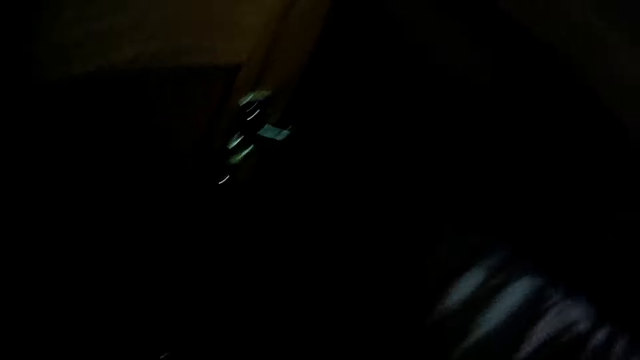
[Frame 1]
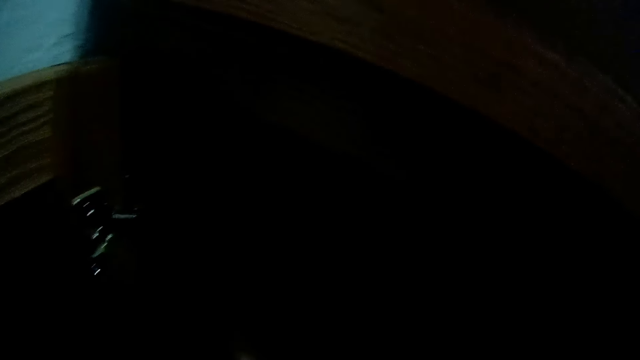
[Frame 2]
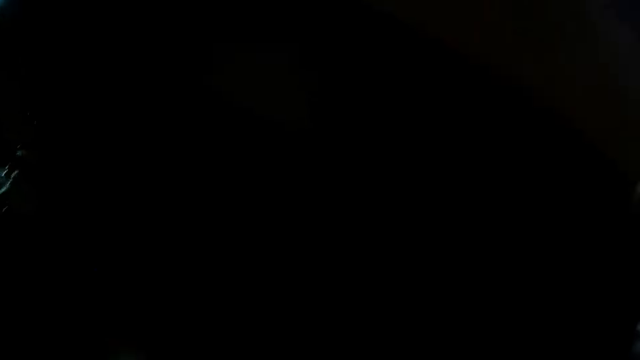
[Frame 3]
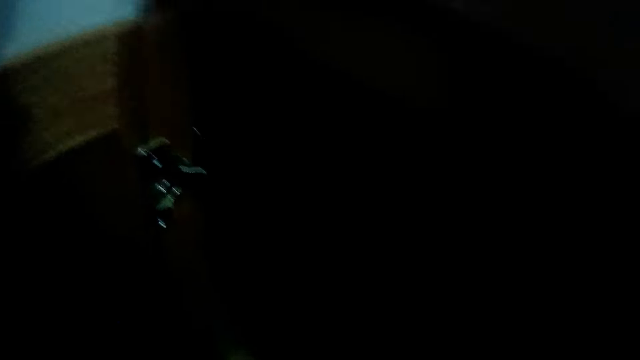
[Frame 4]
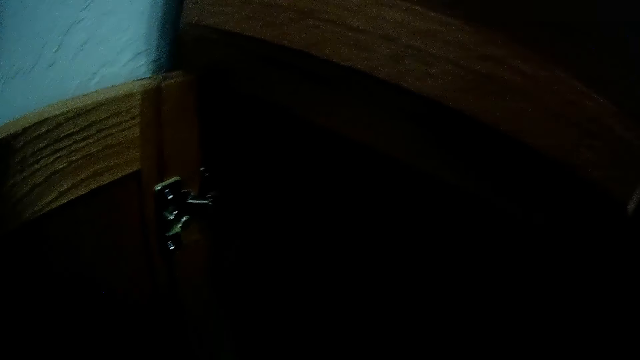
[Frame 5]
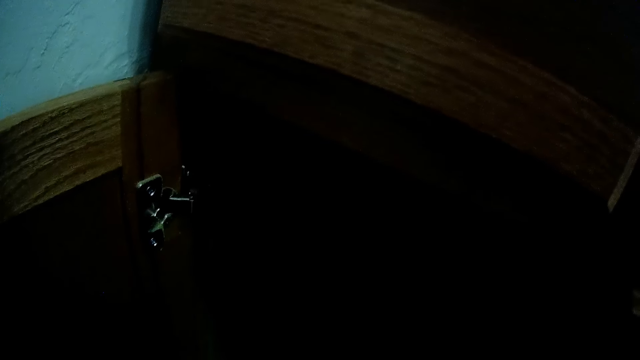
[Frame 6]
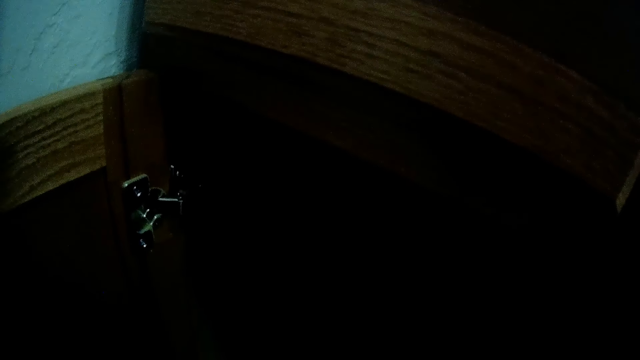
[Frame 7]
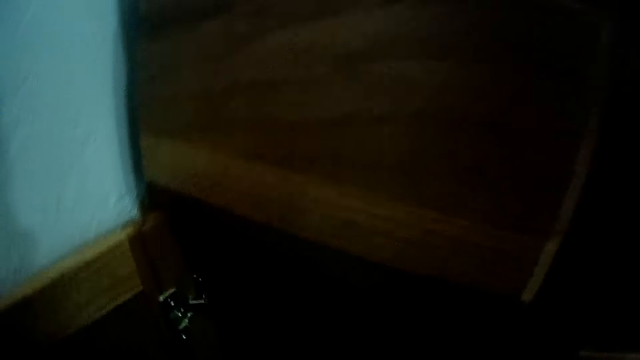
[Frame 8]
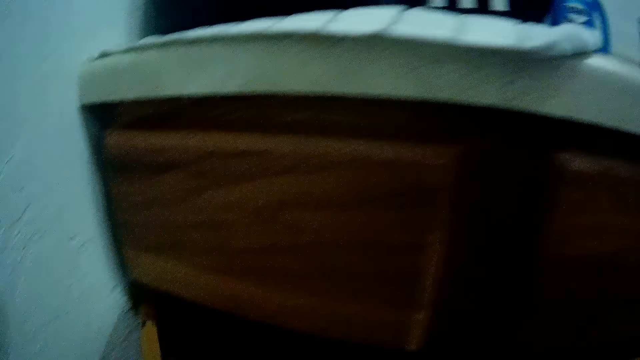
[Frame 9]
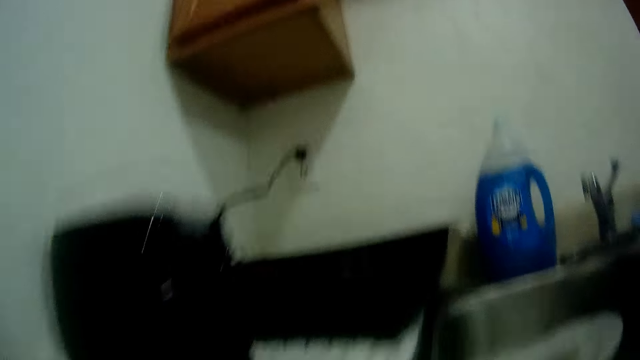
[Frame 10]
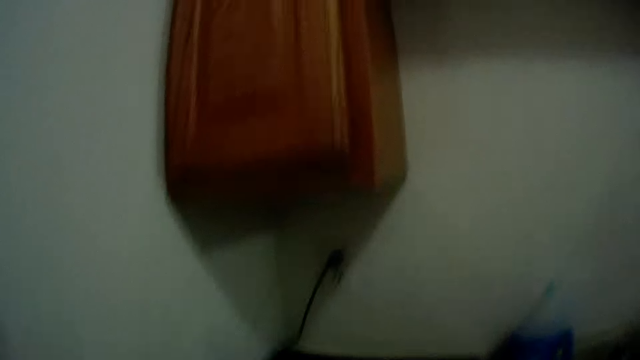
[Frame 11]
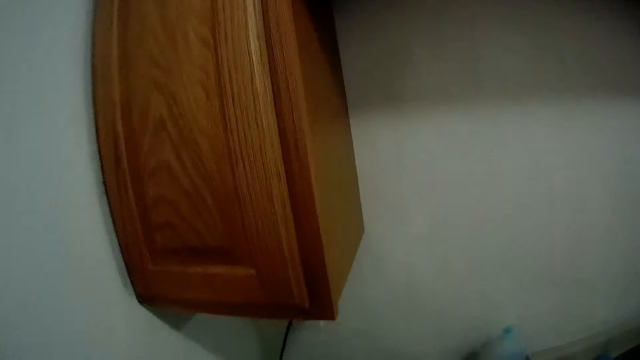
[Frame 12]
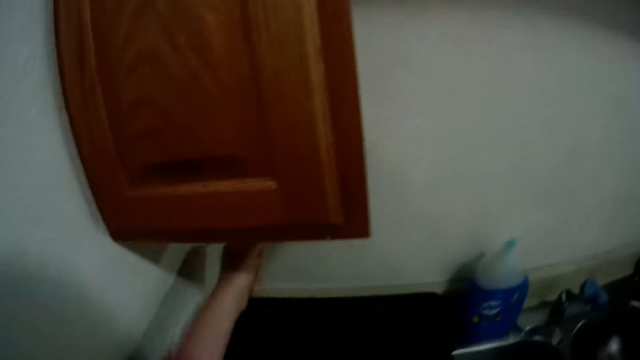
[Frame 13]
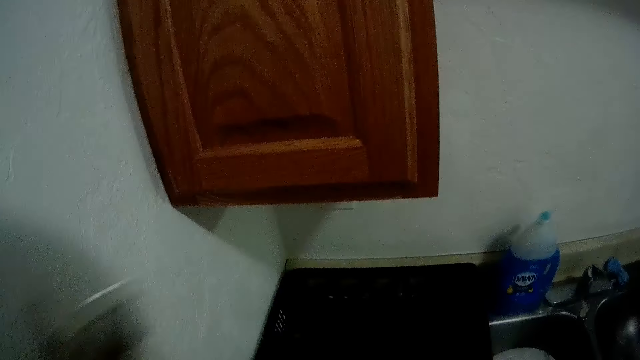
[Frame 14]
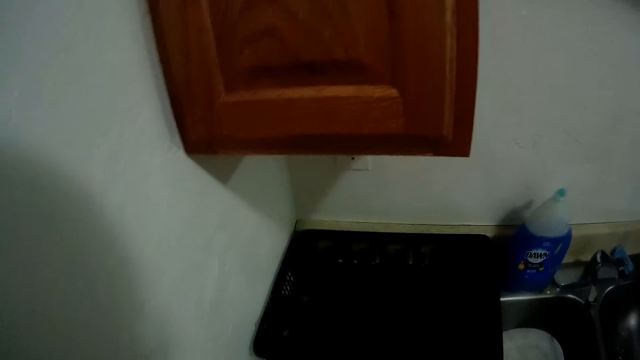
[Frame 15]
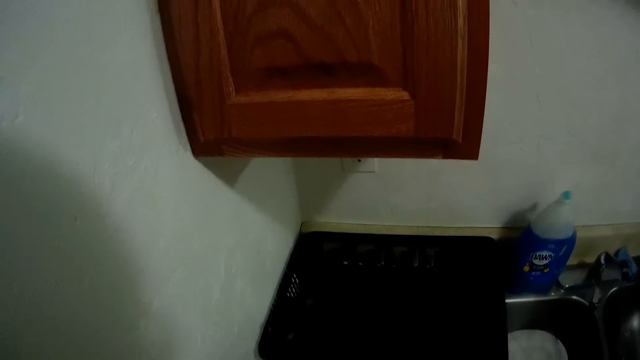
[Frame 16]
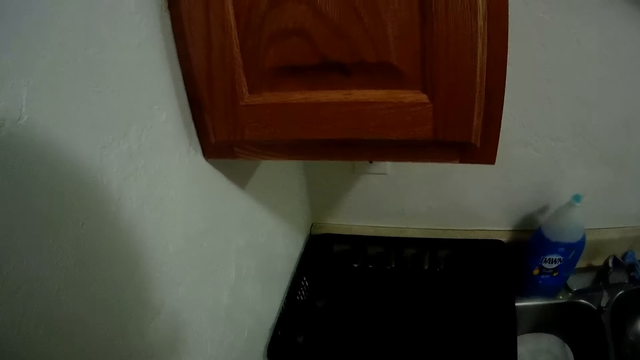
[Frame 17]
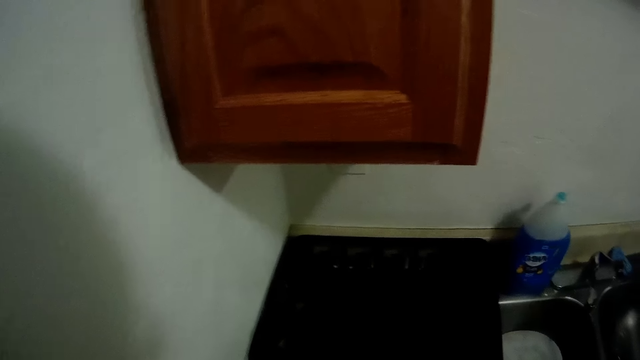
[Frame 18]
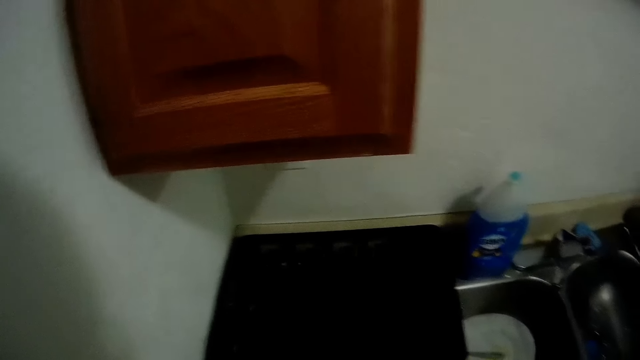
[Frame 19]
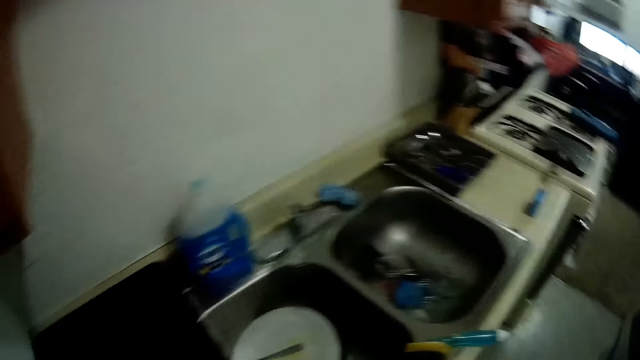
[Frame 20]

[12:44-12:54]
The camera wearer unplugs a toaster from a socket with his left hand. He holds the cable wire.

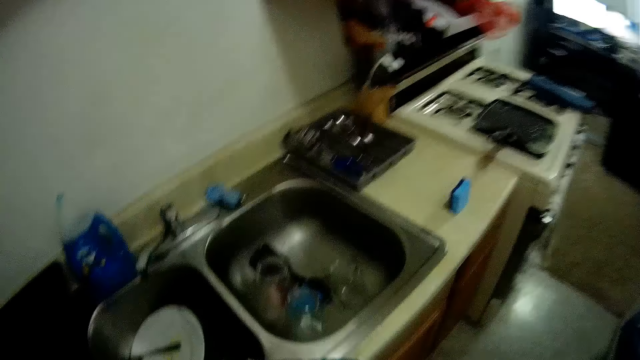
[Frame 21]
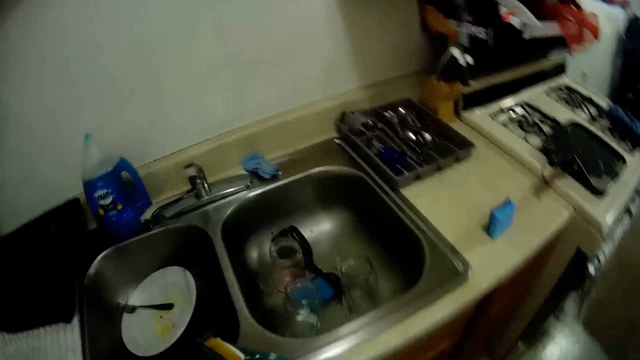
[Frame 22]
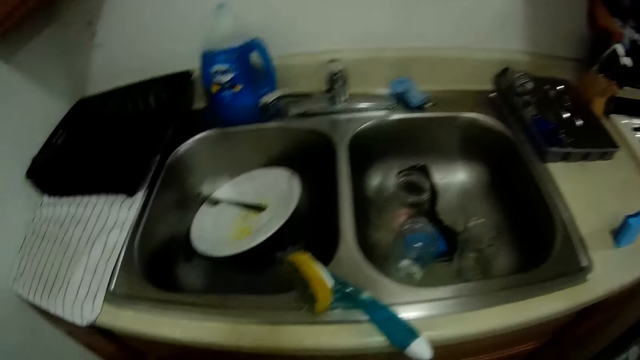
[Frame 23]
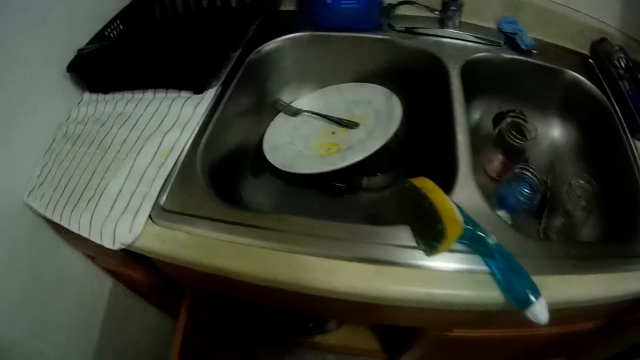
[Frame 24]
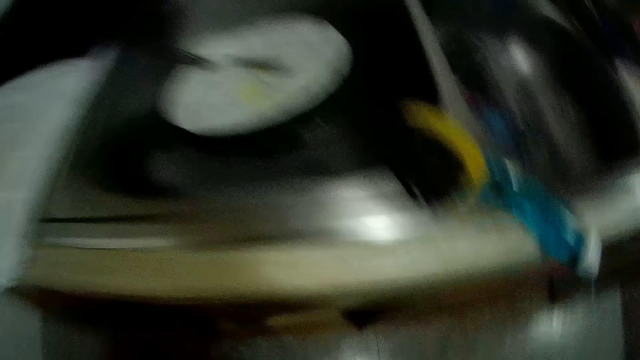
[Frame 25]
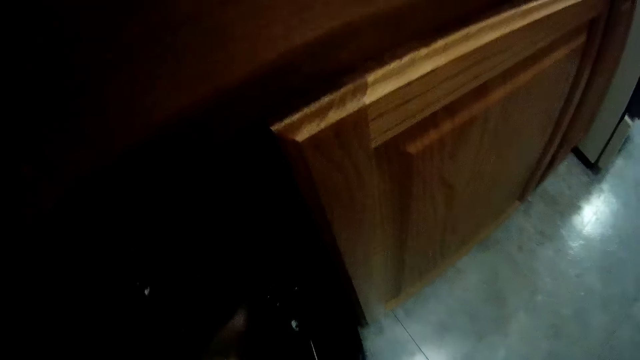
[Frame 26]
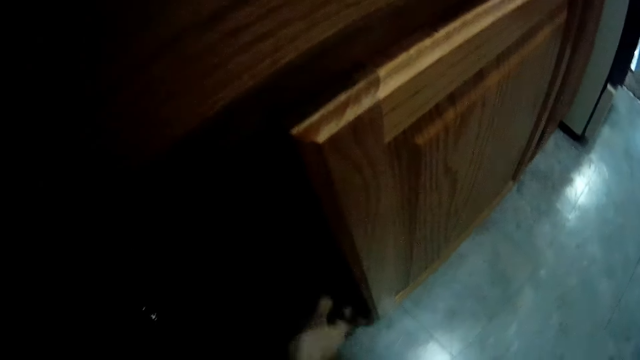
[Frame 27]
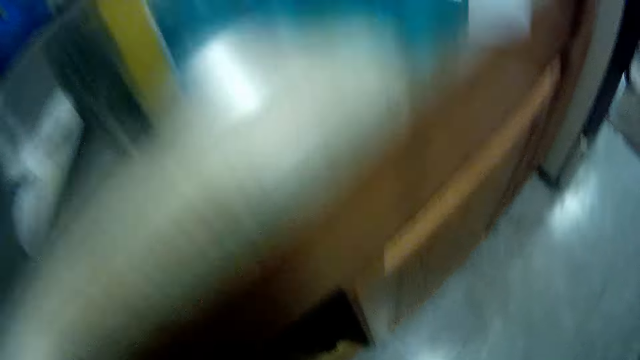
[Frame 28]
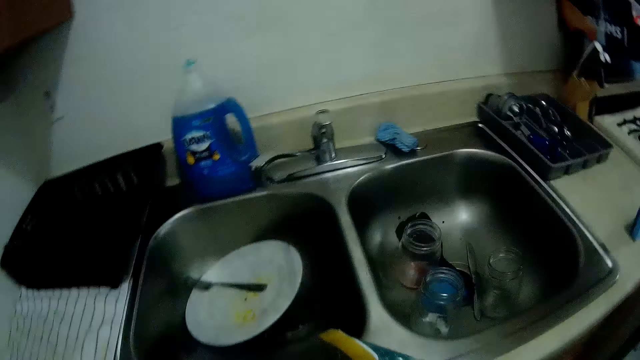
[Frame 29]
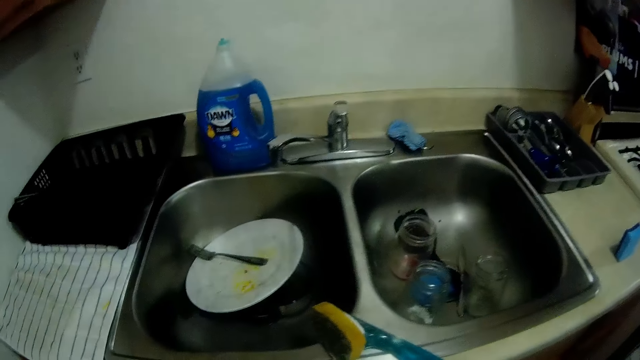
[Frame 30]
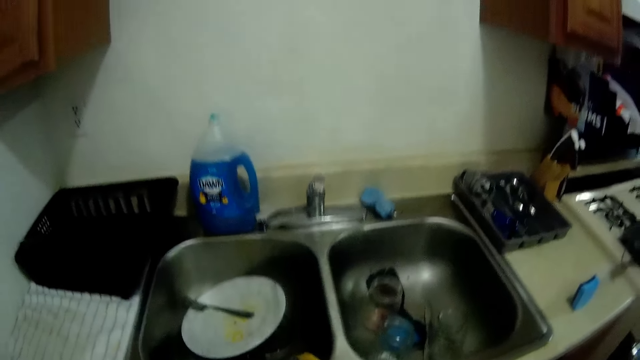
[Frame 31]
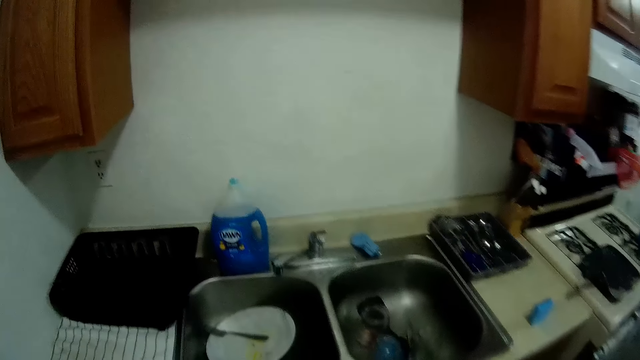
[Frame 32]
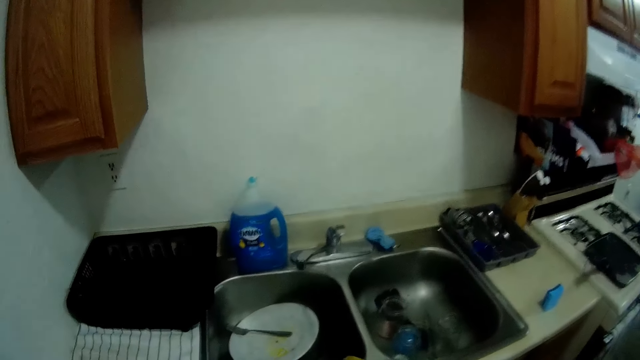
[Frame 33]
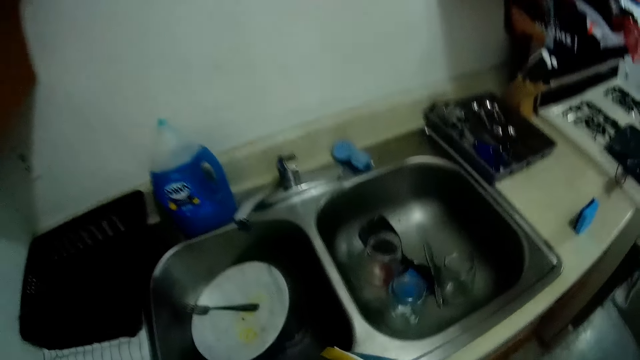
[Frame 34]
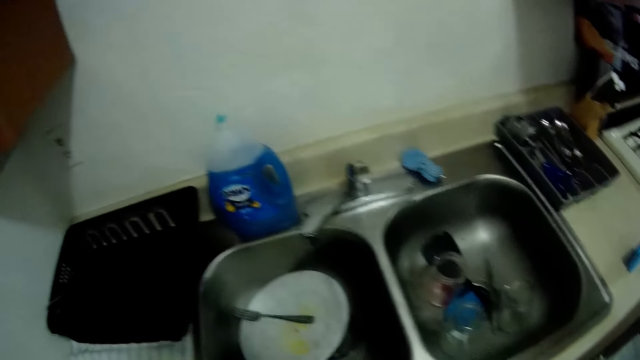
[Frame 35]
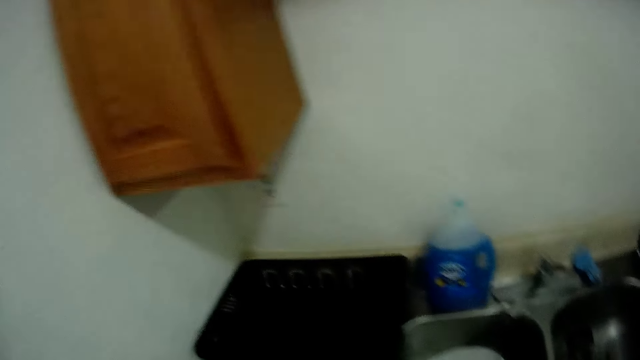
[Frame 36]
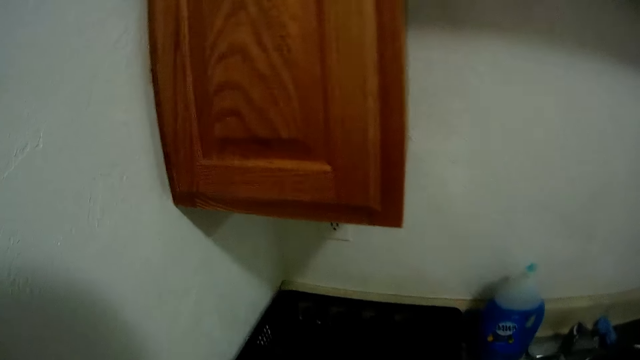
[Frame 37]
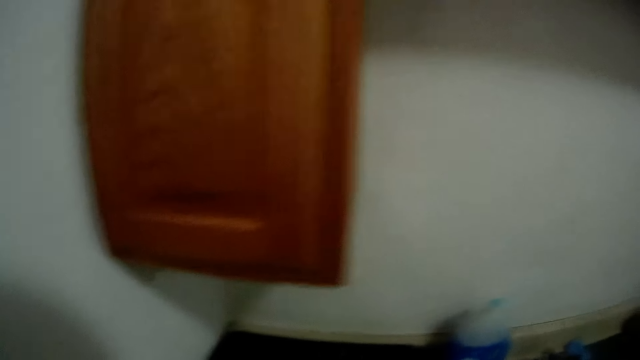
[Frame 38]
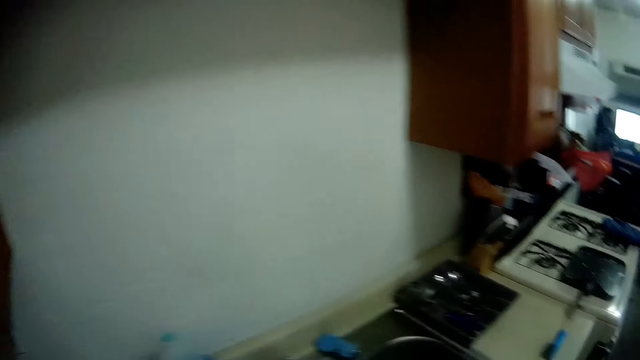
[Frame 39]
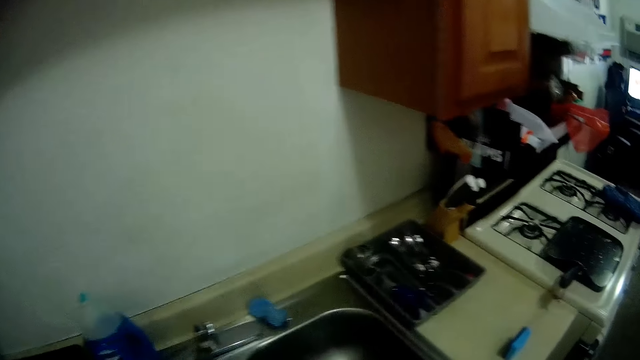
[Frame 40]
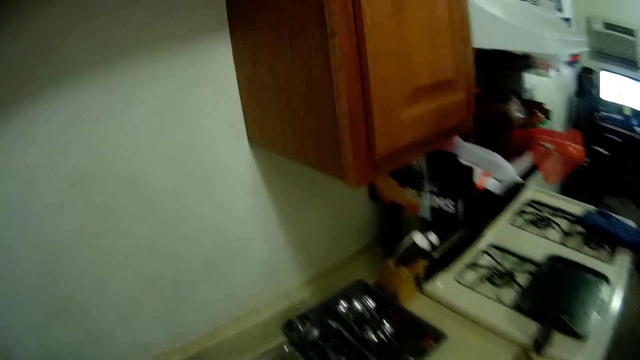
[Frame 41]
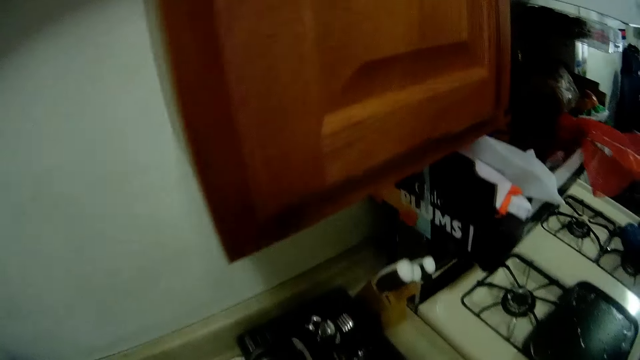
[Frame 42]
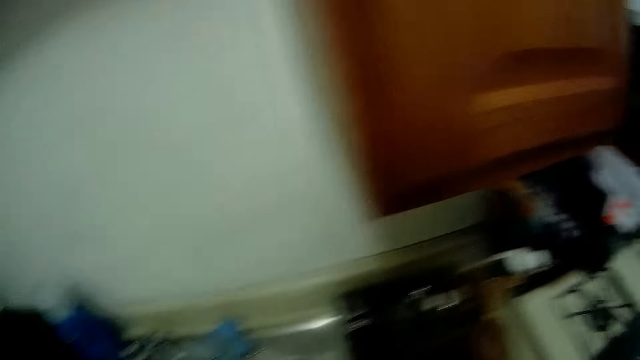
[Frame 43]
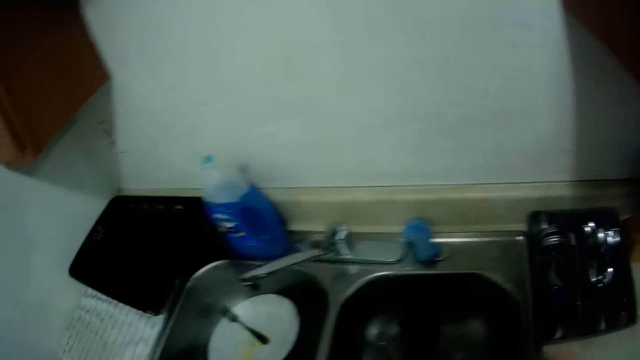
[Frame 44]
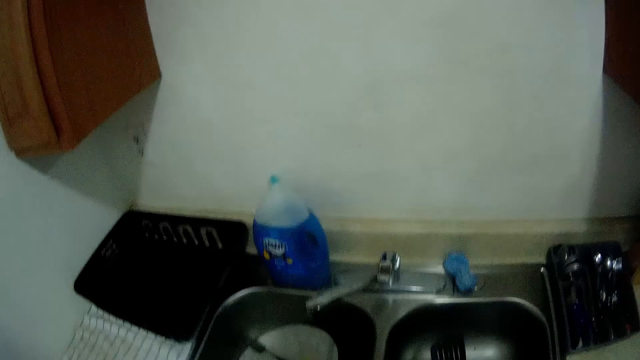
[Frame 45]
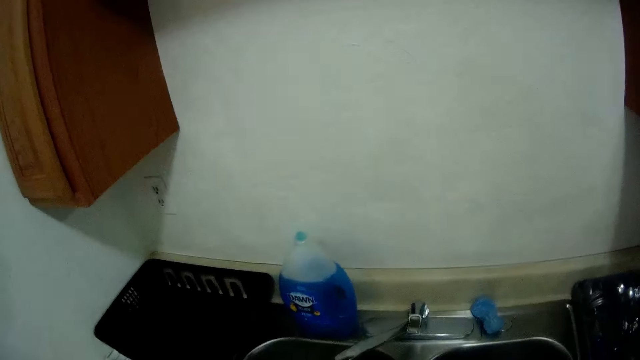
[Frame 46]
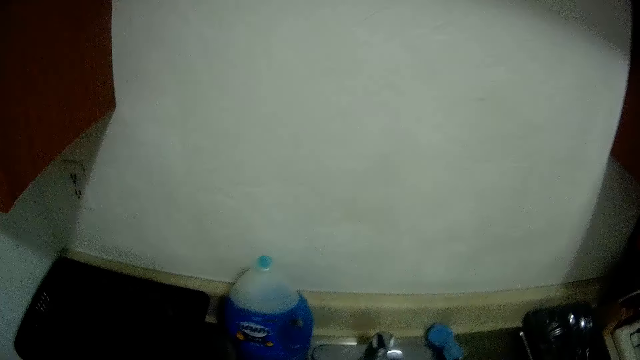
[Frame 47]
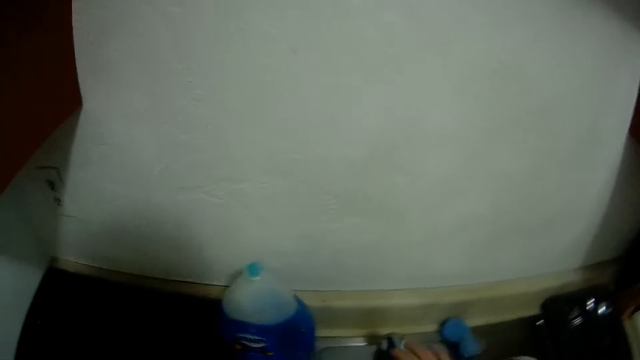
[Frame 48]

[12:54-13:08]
The camera wearer puts the toaster in a cabinet. He looks at the sink. He picks a fork with his right hand.
